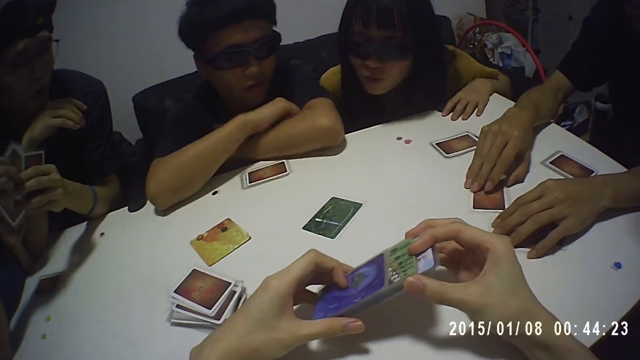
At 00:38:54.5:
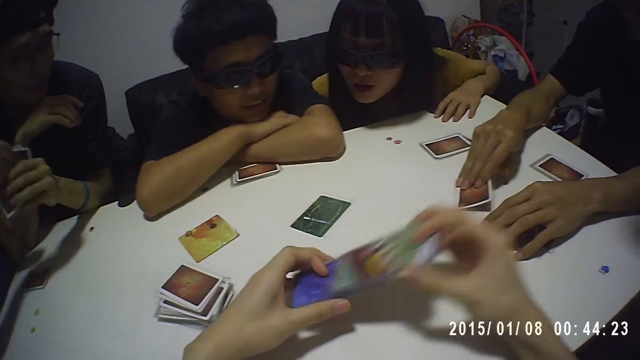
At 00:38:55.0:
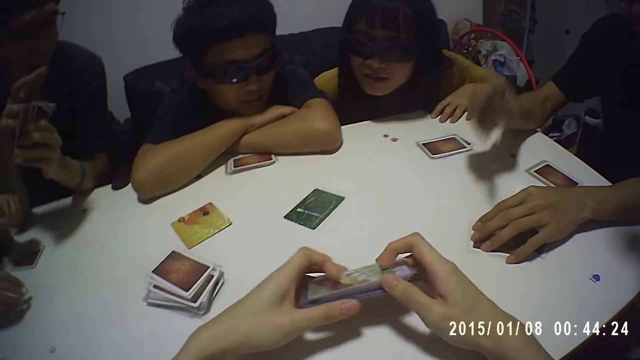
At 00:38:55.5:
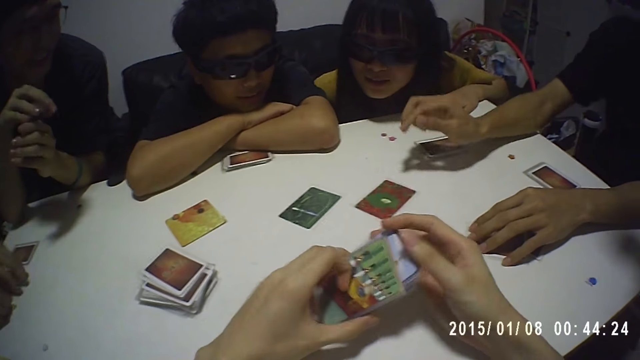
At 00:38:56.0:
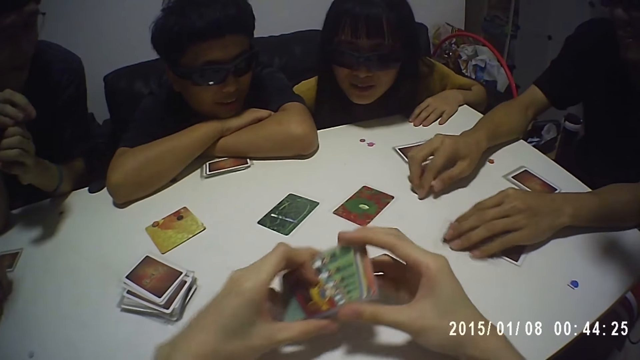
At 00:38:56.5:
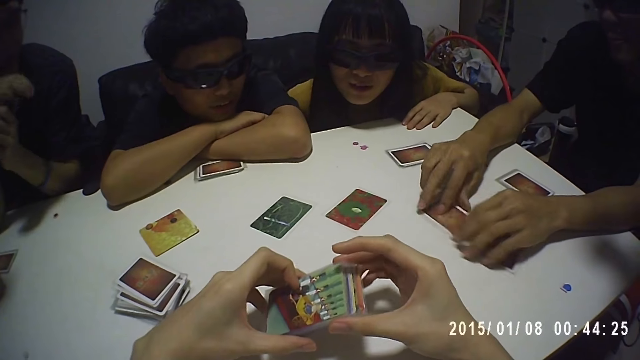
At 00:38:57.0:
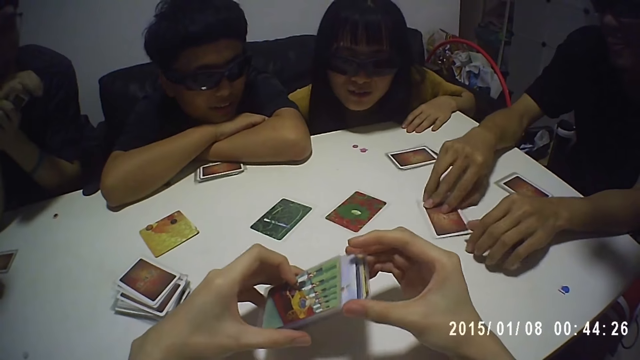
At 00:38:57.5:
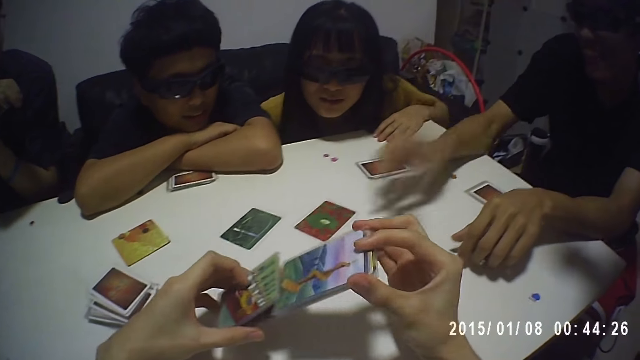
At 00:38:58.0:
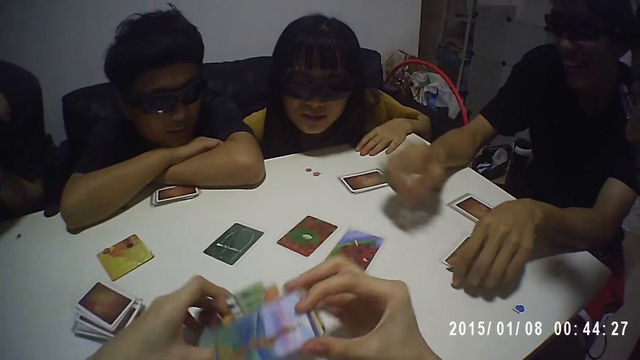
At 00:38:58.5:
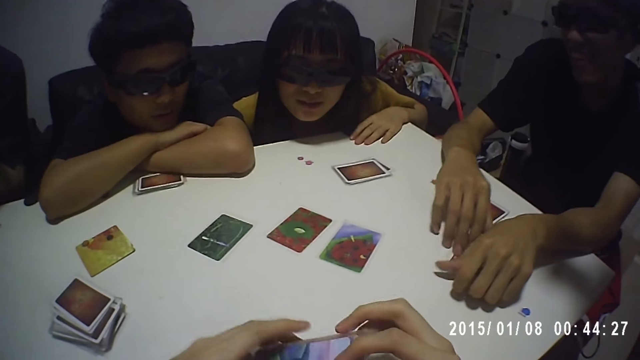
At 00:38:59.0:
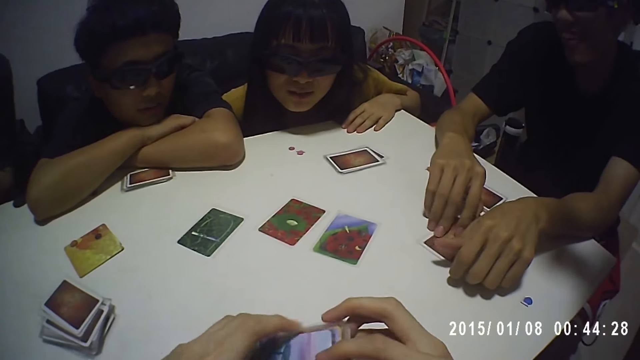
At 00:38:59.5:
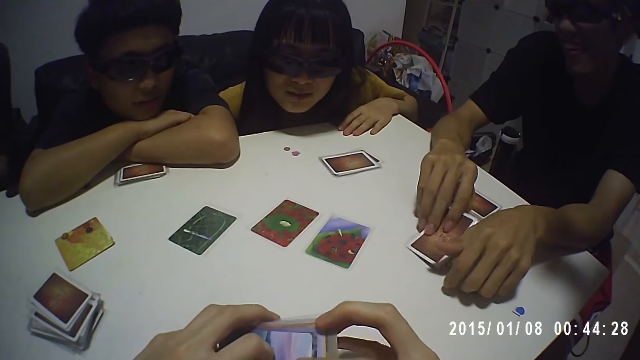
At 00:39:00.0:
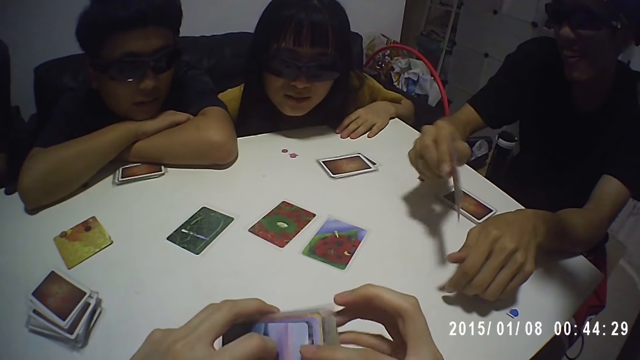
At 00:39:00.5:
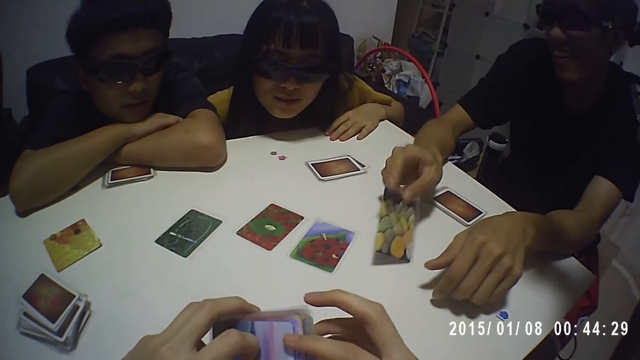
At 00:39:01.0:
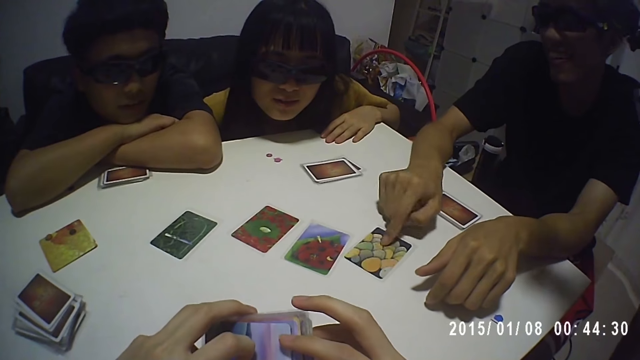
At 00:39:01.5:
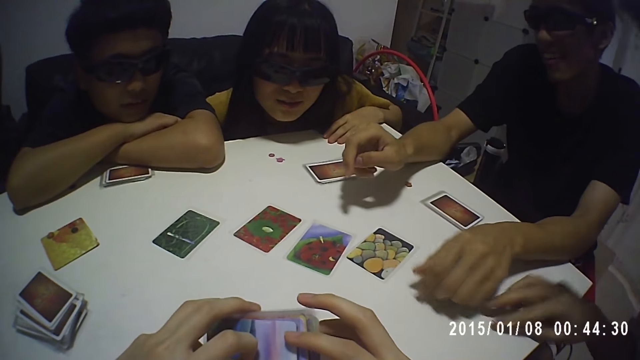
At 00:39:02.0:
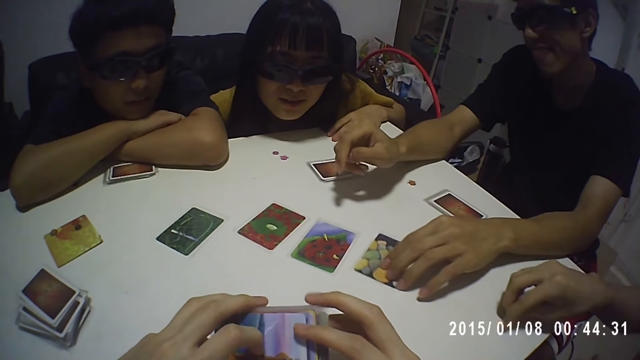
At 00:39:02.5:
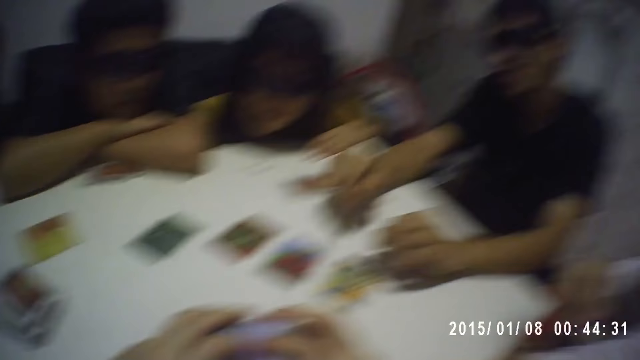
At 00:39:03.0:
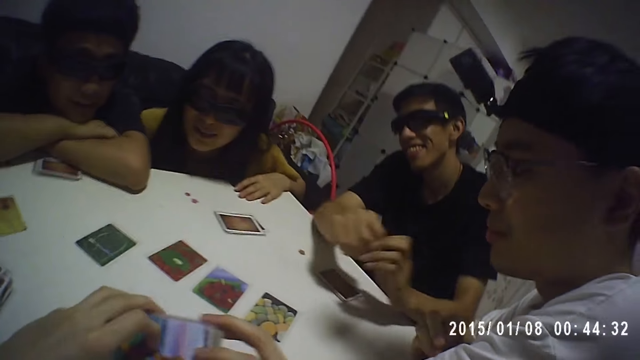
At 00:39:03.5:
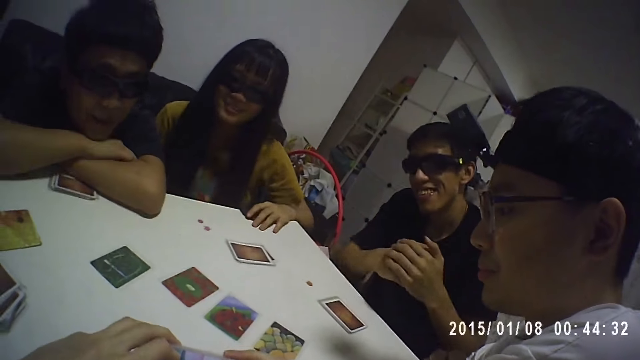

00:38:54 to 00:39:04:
A man drops a card on the table. He drops a card on the table repeatedly.

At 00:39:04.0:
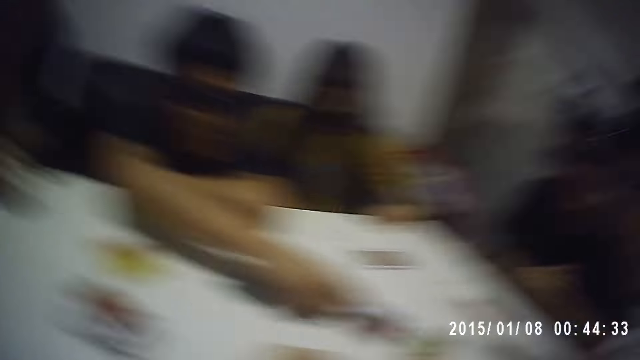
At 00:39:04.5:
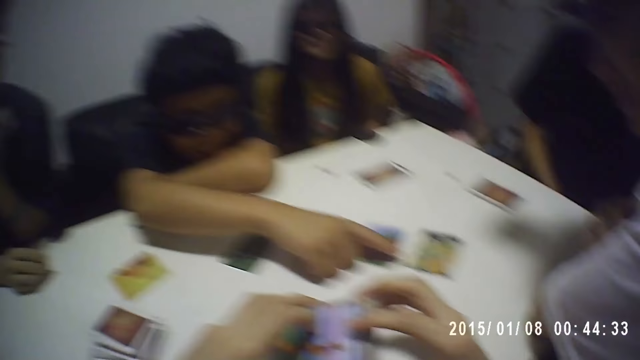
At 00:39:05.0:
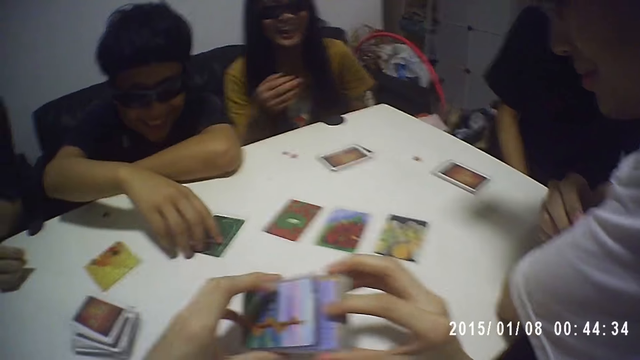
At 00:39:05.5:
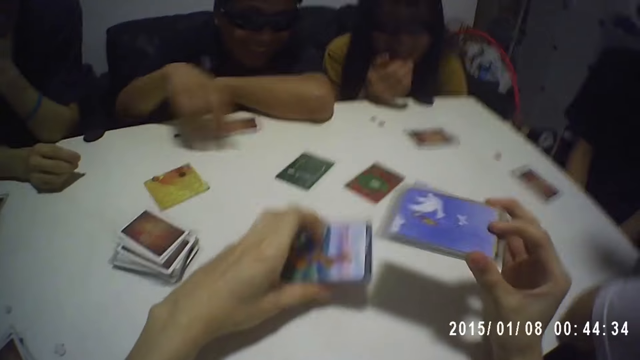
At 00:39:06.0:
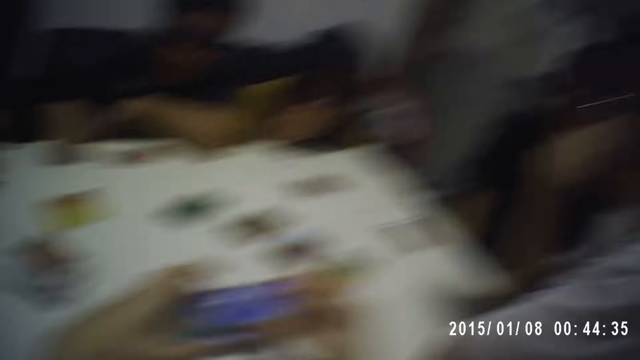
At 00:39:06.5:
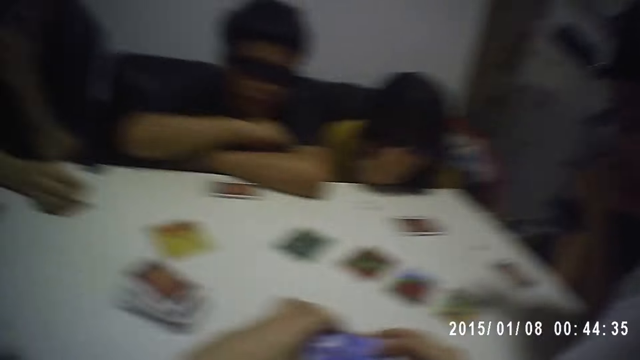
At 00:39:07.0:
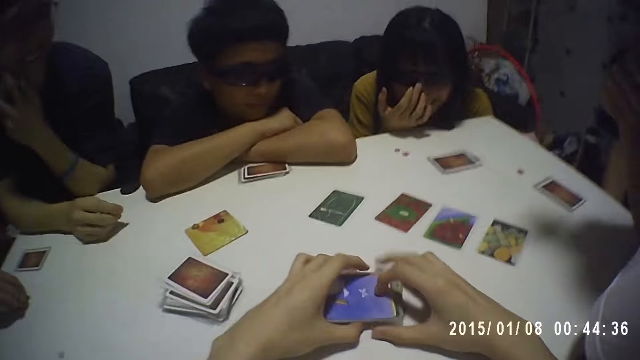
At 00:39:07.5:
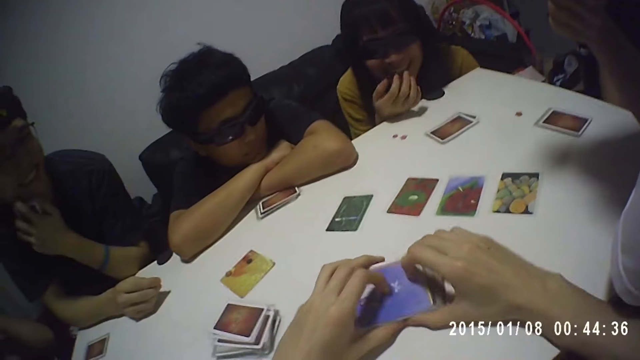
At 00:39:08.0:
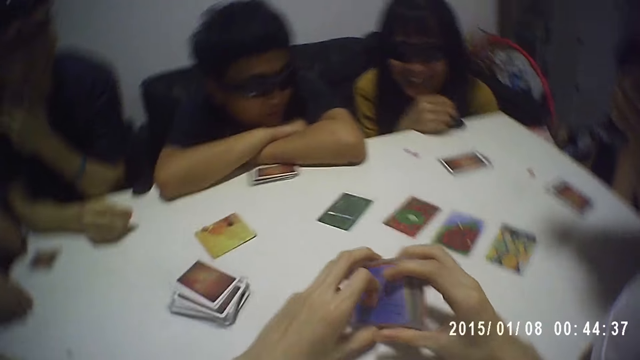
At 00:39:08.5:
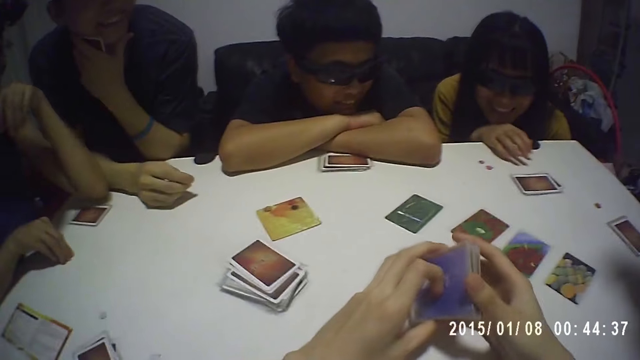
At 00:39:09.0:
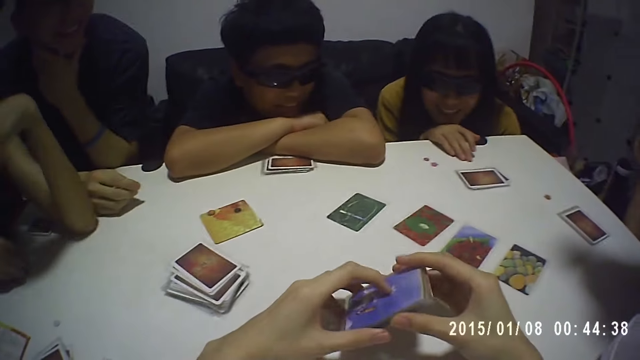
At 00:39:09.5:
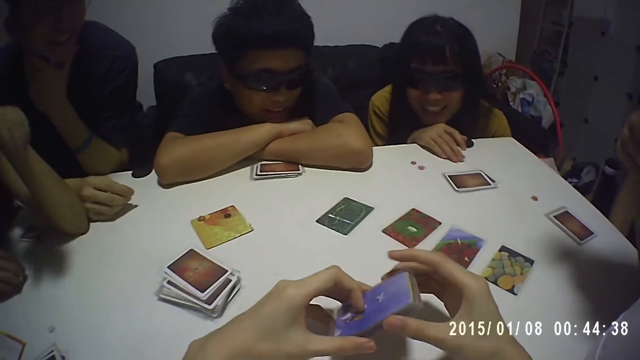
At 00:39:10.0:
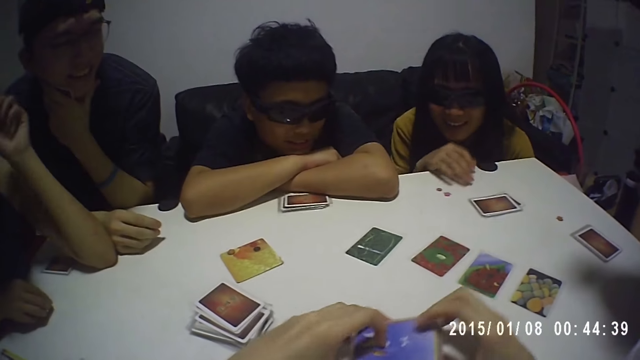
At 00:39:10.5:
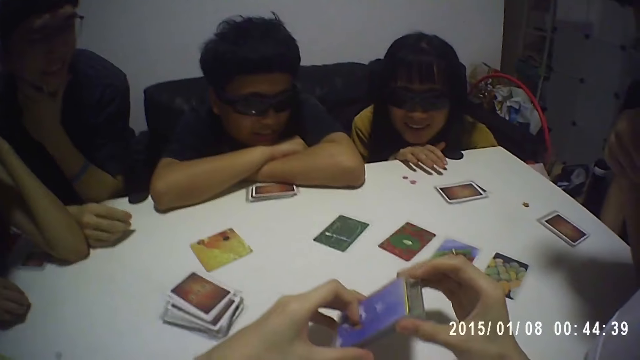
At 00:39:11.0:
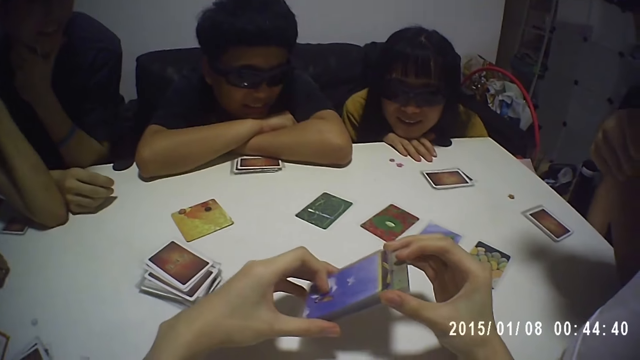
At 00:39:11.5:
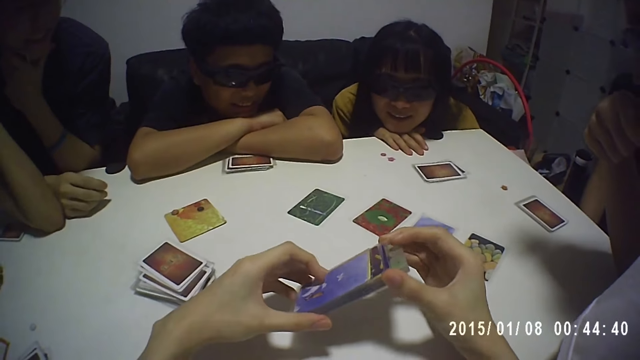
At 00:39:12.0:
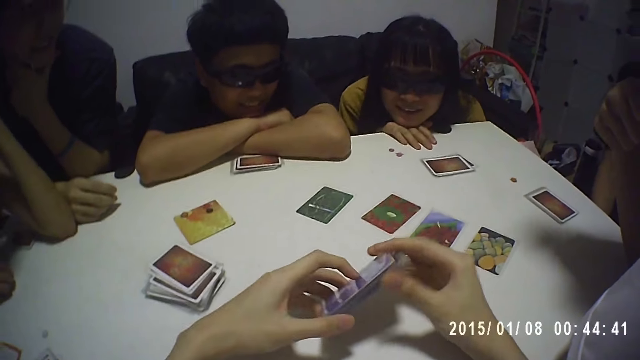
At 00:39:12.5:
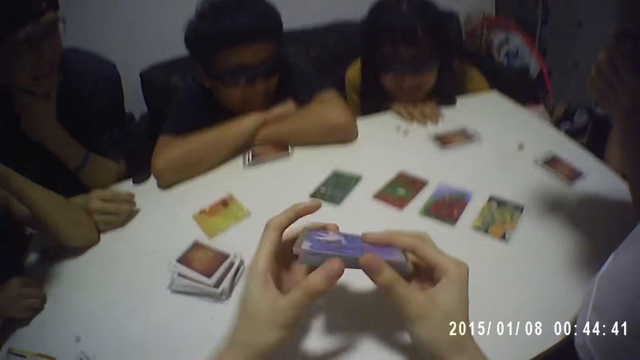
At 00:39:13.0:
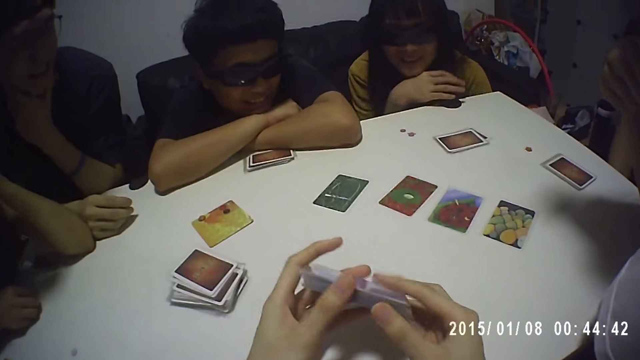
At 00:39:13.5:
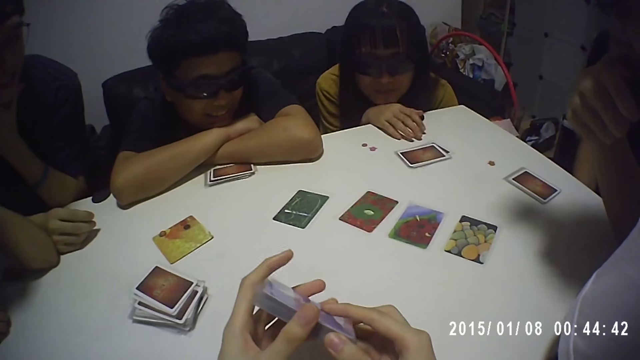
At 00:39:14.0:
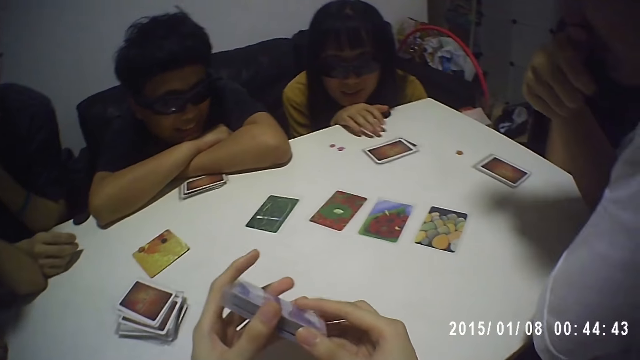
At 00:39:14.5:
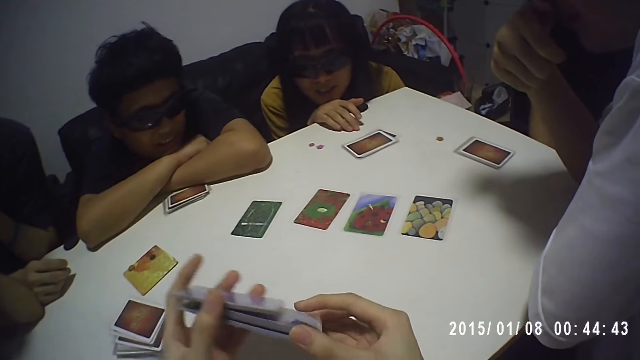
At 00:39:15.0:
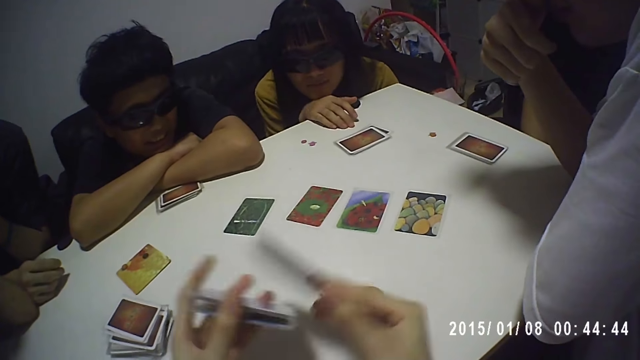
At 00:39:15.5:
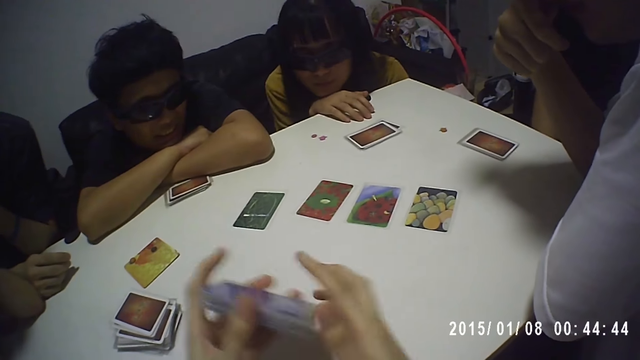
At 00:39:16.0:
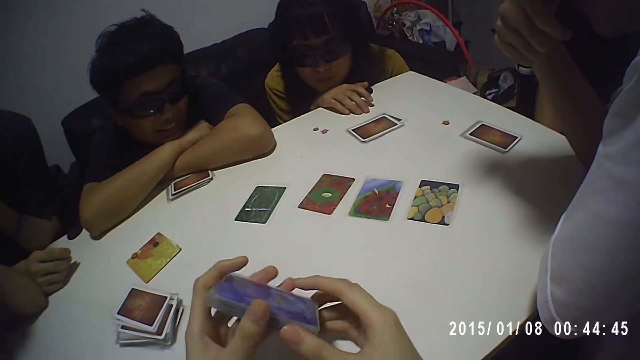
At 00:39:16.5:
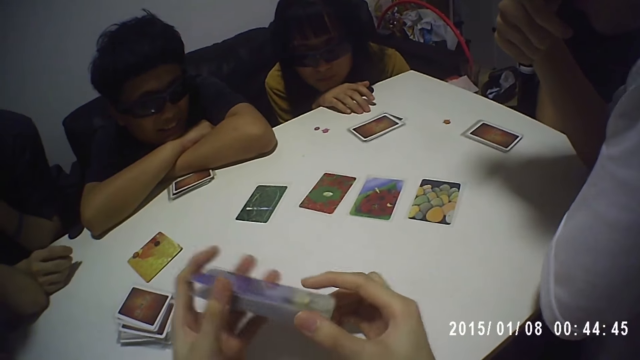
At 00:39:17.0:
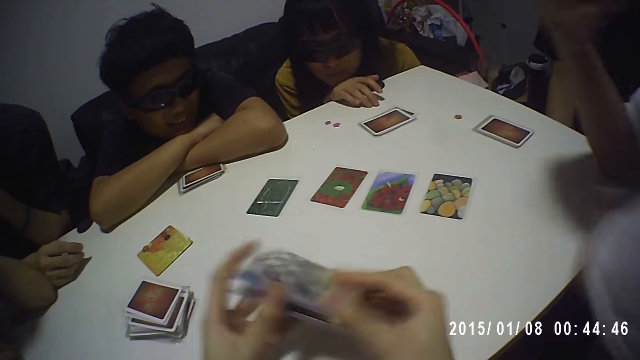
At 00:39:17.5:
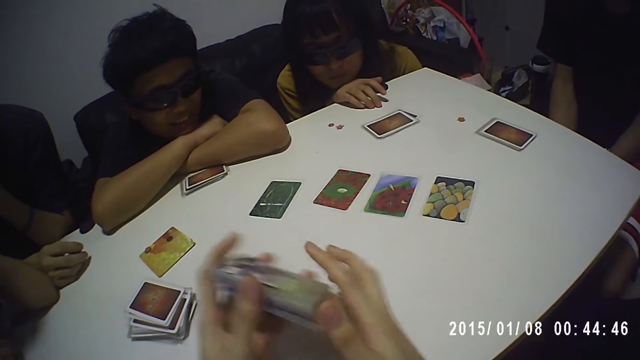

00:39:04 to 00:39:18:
The camera wearer shuffles the cards with both hands. He arranges the cards in his hands.
